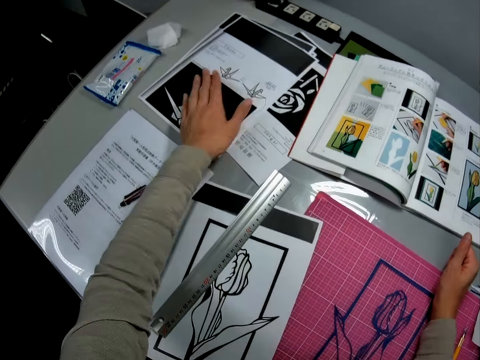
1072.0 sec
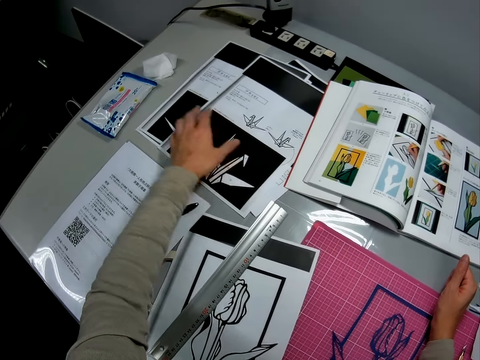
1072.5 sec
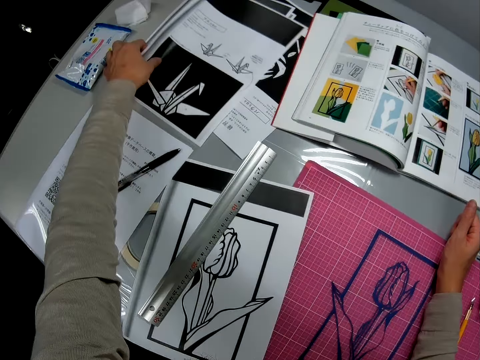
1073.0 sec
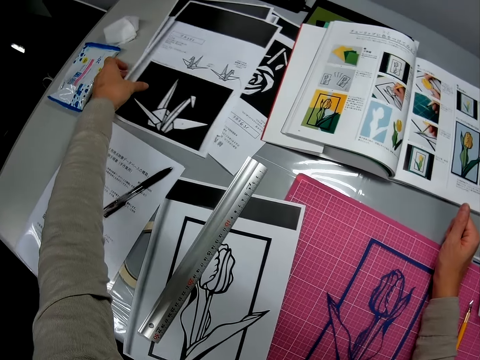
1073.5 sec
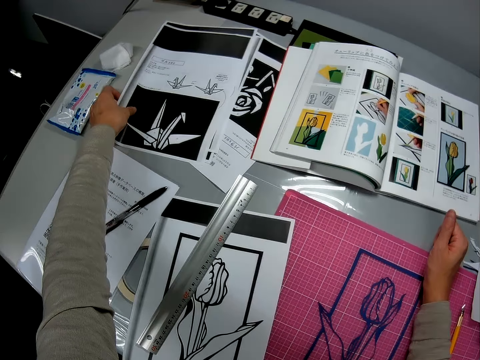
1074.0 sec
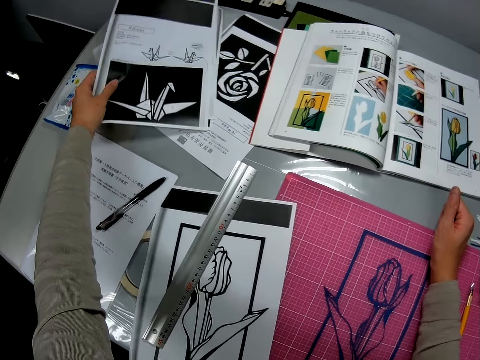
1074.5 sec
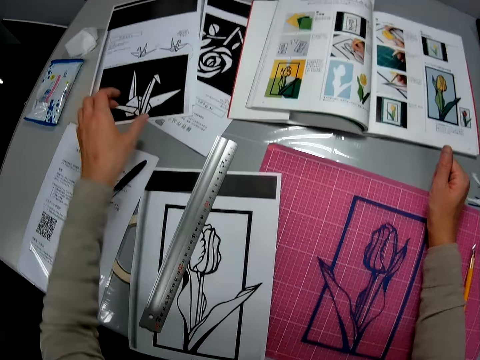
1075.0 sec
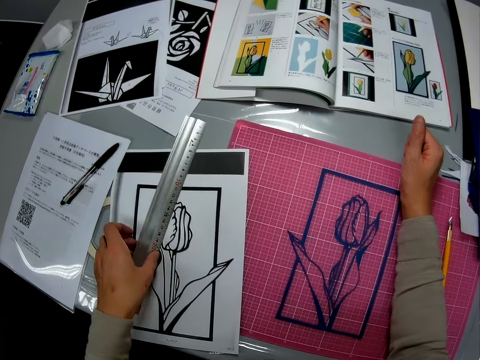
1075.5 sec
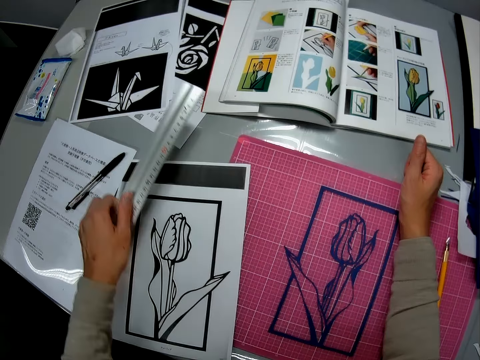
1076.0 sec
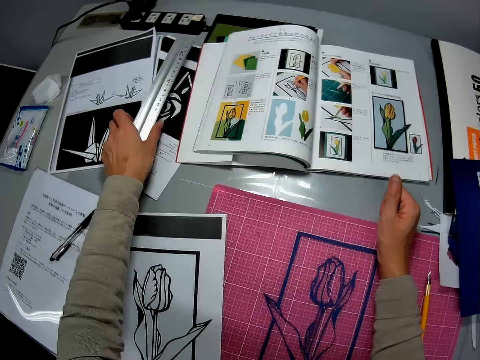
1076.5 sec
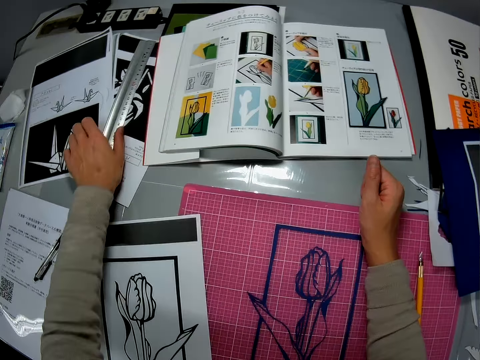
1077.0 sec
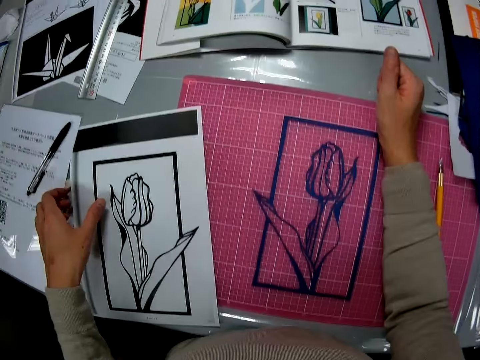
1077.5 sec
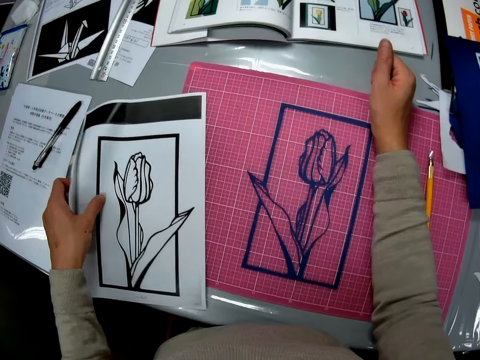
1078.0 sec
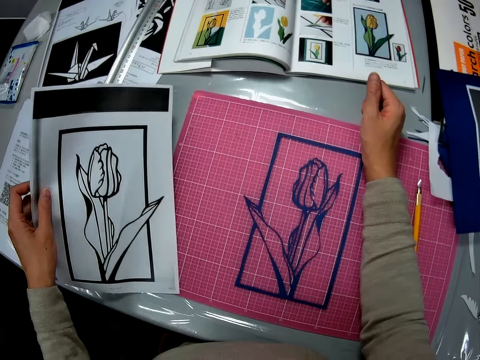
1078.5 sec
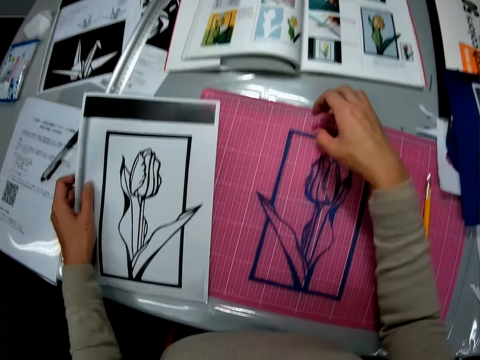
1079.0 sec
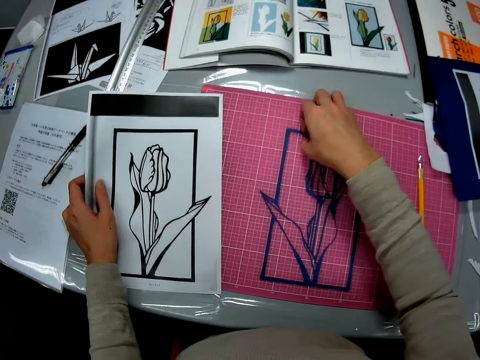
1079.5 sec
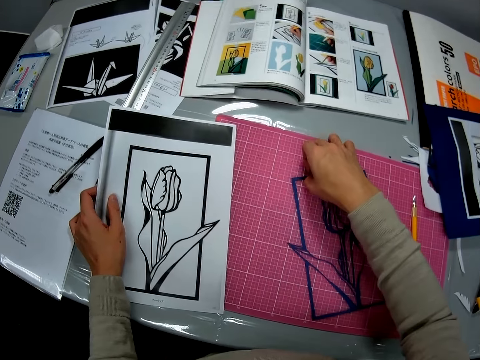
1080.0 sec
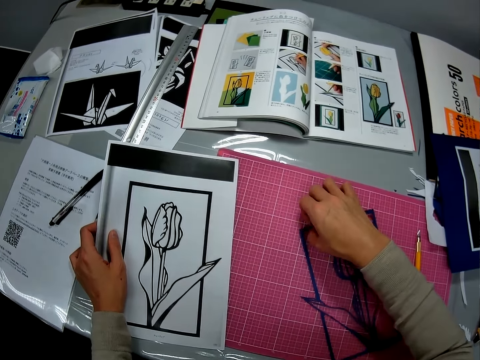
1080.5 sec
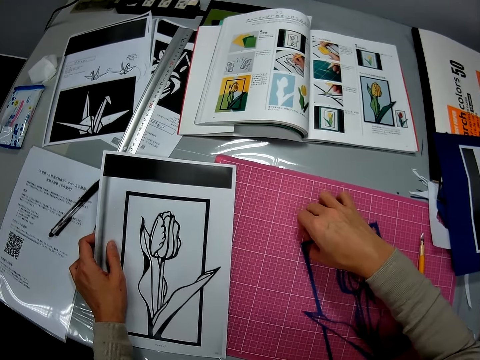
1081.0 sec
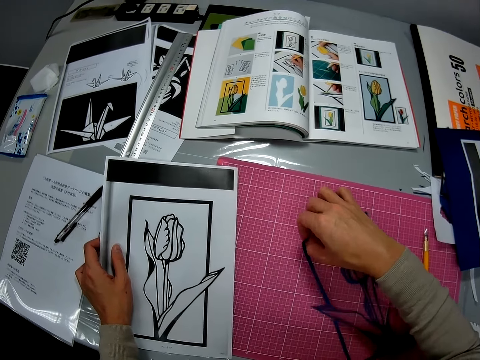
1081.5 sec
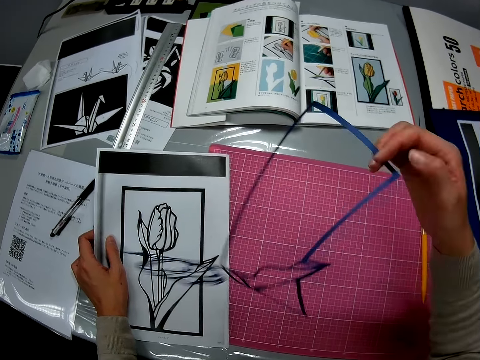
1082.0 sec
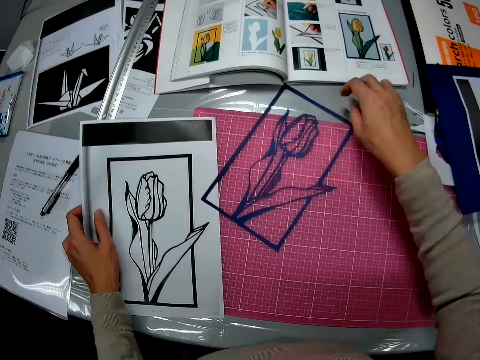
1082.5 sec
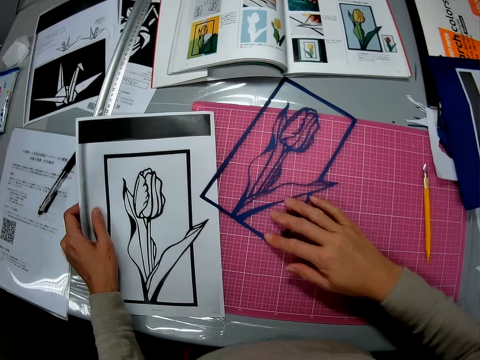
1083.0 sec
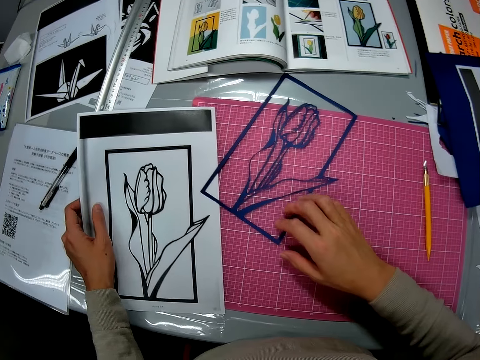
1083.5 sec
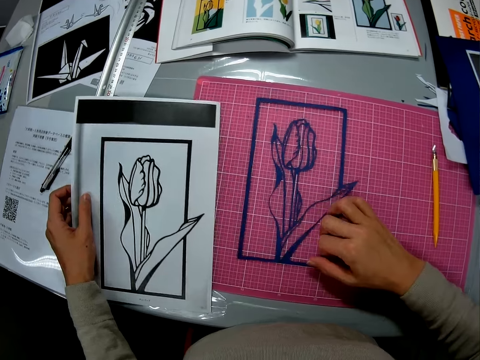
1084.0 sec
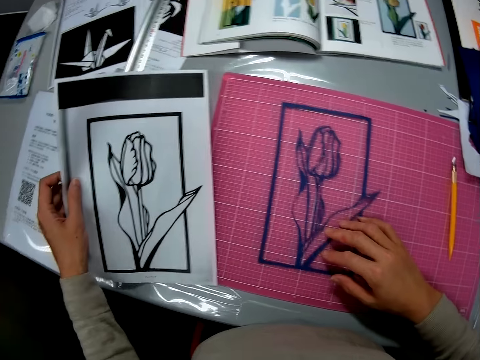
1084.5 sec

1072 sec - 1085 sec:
The camera wearer touches another paper on the table. They move a drawing paper on the table. They pick up a measuring ruler from the table. They put down the measuring ruler on the other paper on the table. They pick up a drawing paper from the table. They put down the drawing paper on a cutting mat. They flip the piece of drawing paper on the cutting mat.

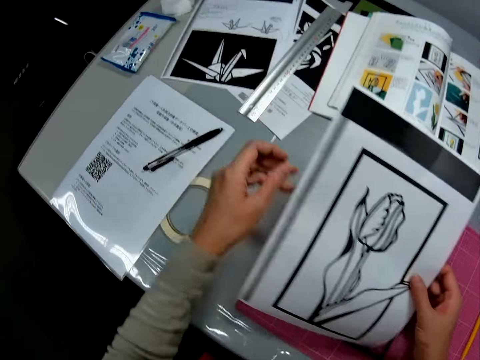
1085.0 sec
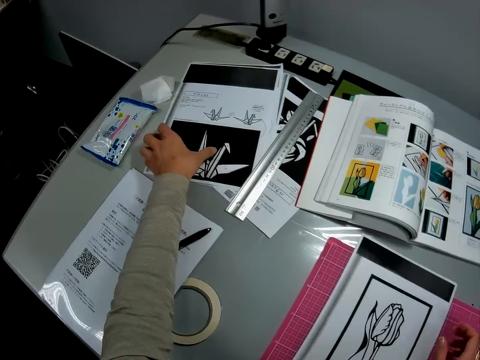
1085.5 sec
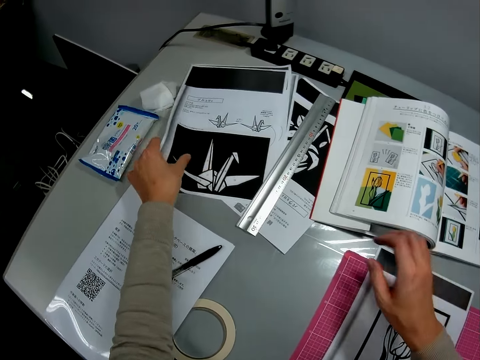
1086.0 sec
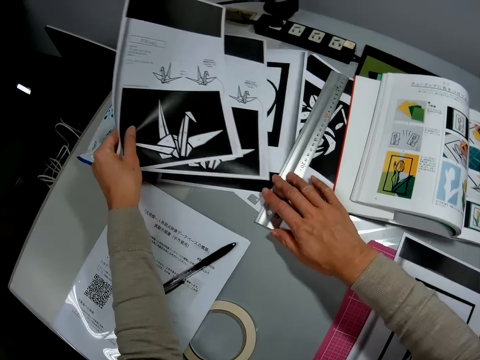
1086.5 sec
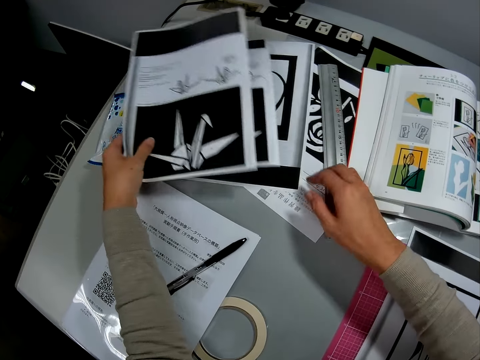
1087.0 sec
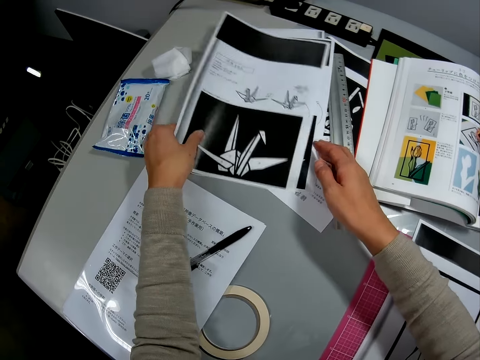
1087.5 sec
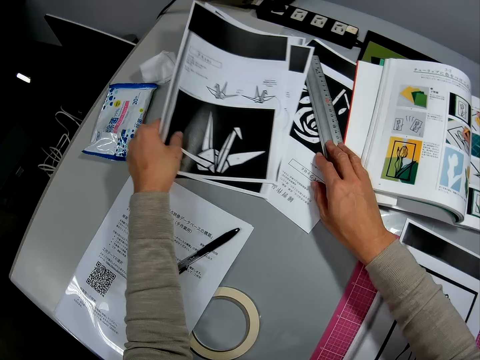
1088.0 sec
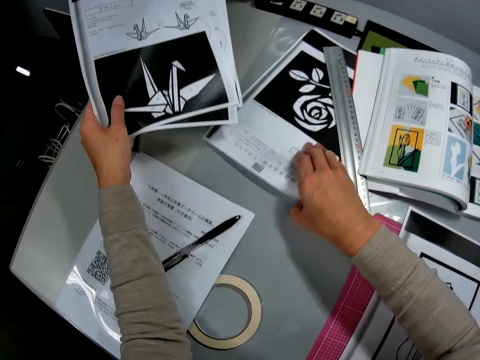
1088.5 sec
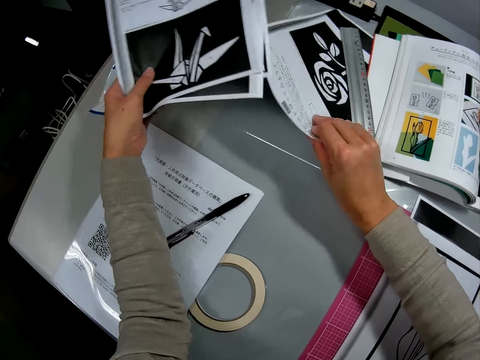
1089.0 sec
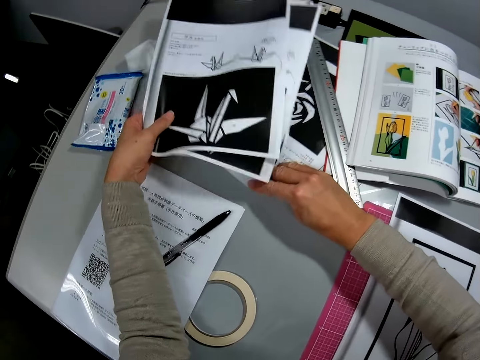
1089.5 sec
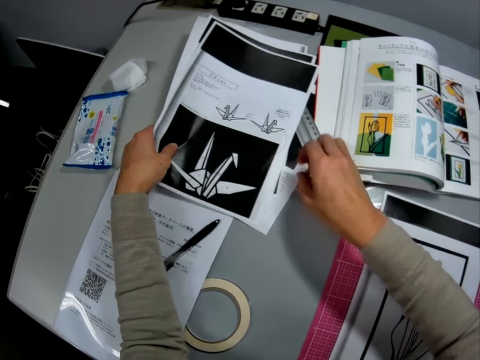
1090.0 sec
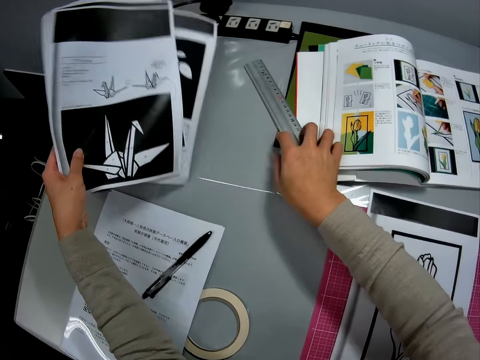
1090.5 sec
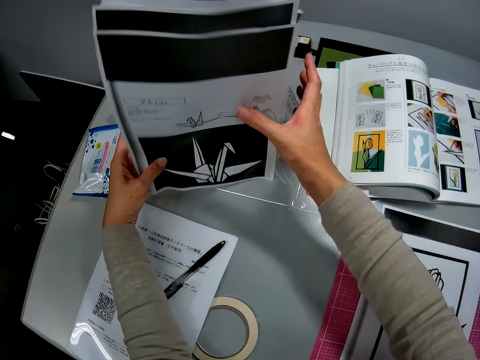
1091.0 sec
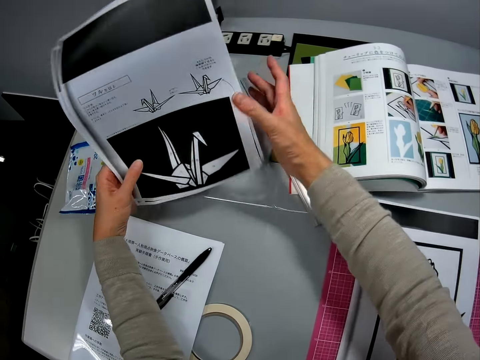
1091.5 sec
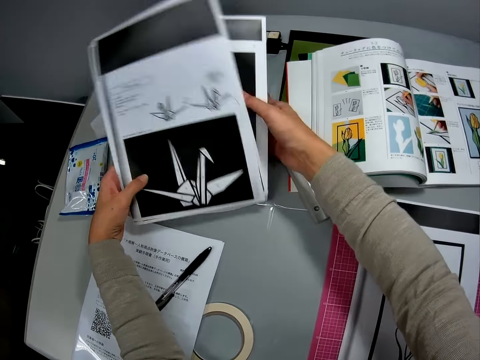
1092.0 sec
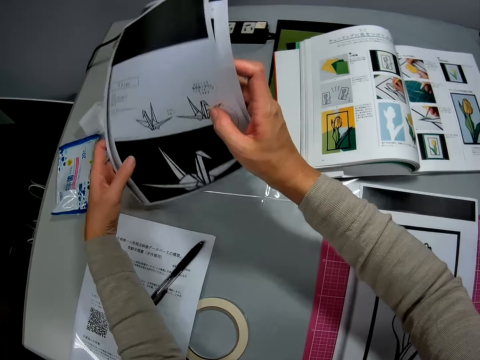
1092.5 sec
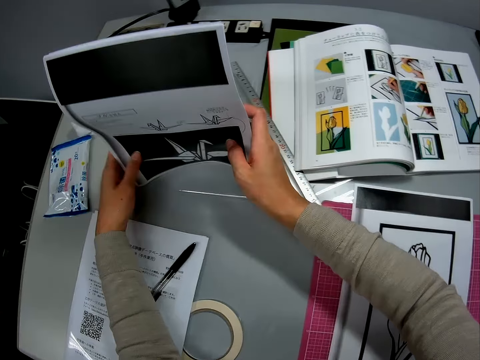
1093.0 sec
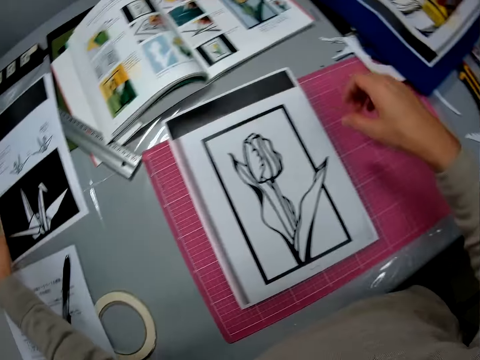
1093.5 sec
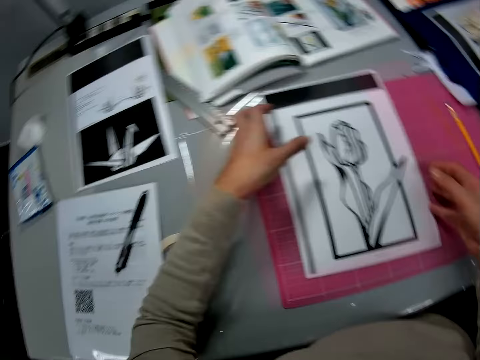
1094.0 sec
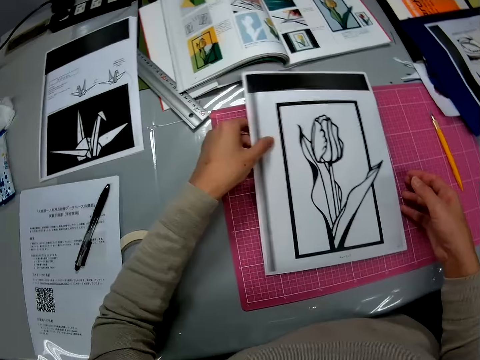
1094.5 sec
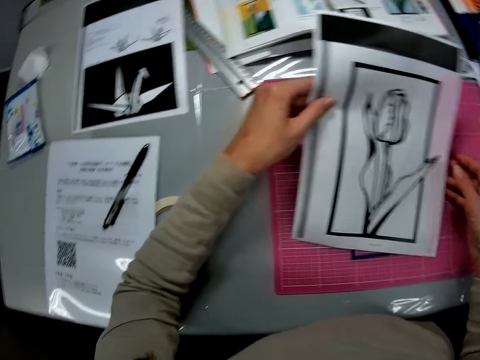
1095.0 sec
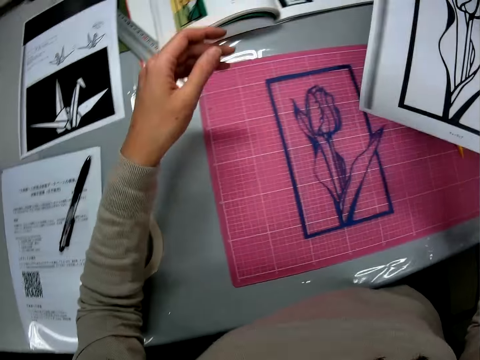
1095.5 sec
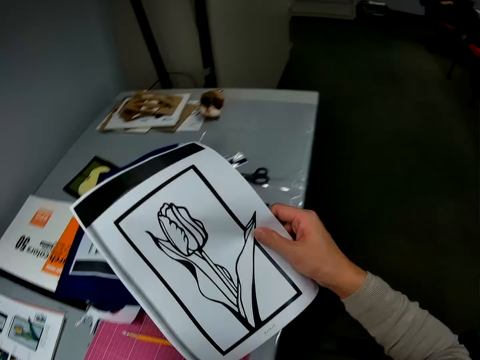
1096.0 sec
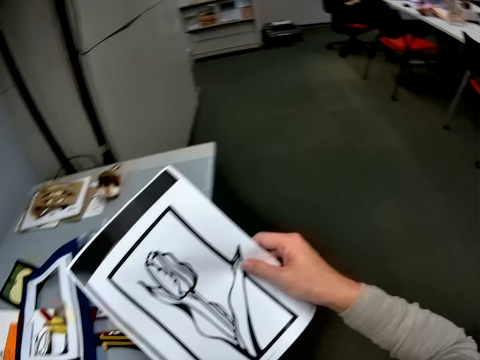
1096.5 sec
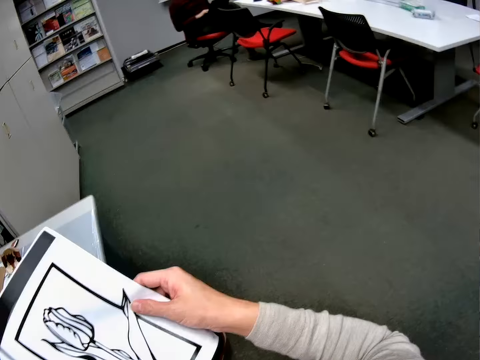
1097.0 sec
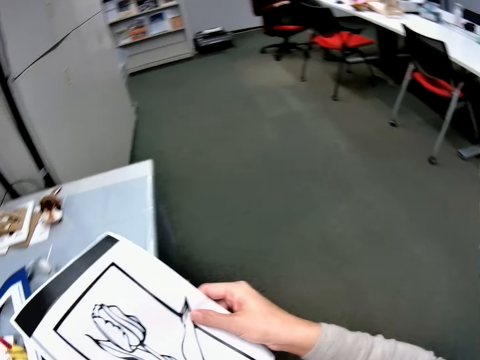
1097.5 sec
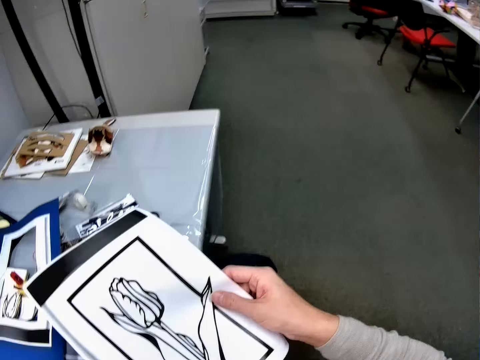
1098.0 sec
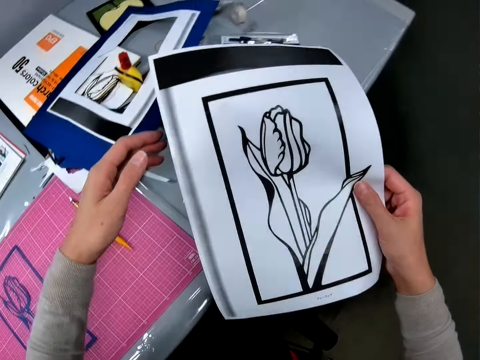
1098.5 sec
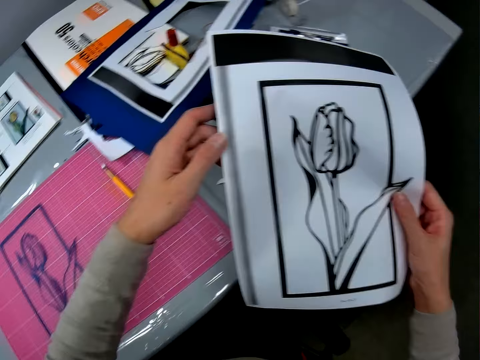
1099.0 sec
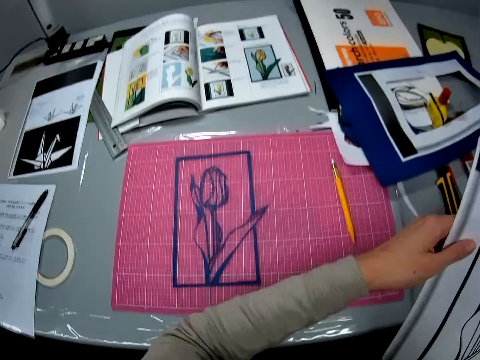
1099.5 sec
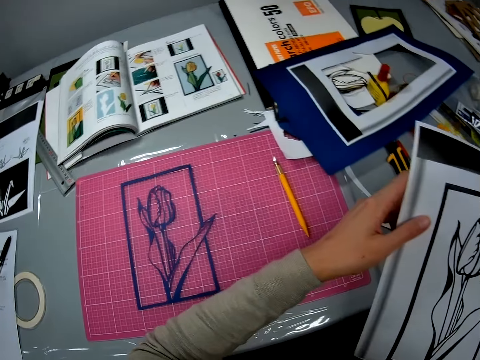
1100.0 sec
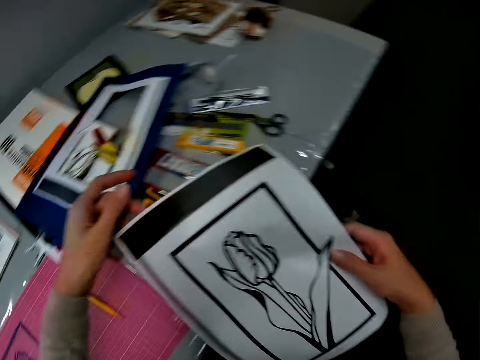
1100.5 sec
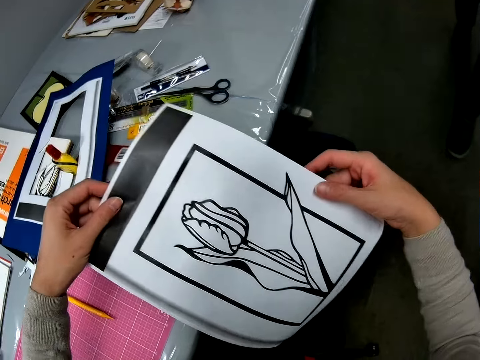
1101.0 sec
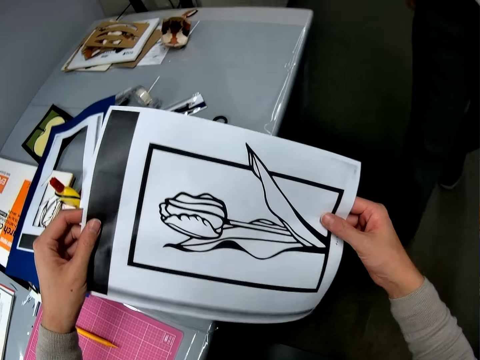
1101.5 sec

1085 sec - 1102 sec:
The camera wearer puts down a drawing paper on a cutting mat. They pick up a drawing paper from a table. They move a measuring ruler on the table. They adjust pieces of drawing papers on the table in a stack. They pick up the pieces of drawing papers from the table. They put down the pieces of drawing papers on the table. They pick up a drawing paper from the cutting mat. They lift the paper off the cutting mat. They walk around the room. They hold a paper with both hands.
